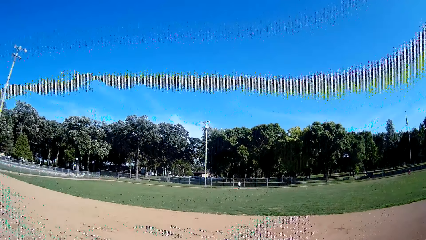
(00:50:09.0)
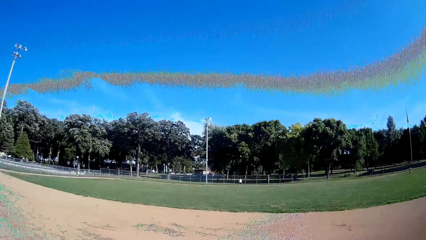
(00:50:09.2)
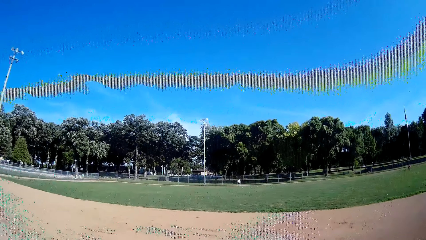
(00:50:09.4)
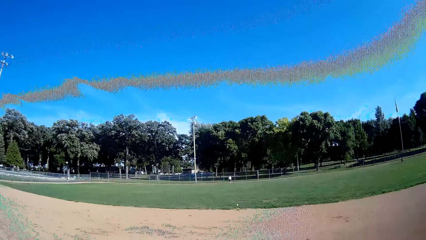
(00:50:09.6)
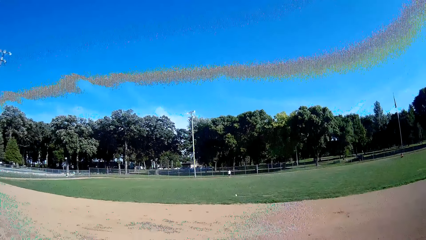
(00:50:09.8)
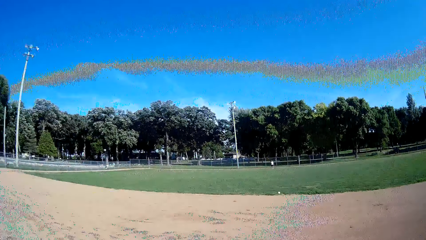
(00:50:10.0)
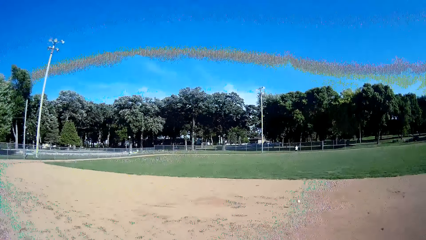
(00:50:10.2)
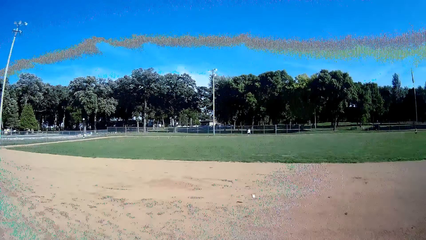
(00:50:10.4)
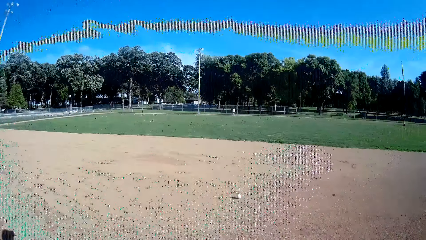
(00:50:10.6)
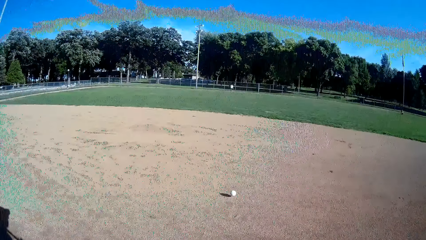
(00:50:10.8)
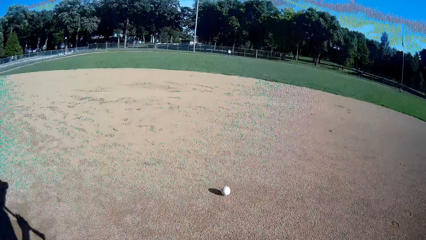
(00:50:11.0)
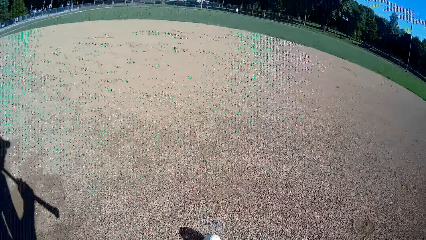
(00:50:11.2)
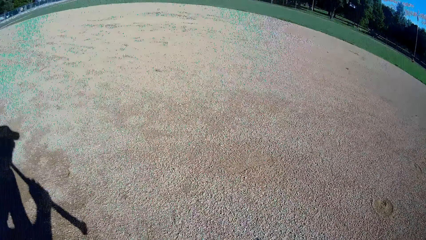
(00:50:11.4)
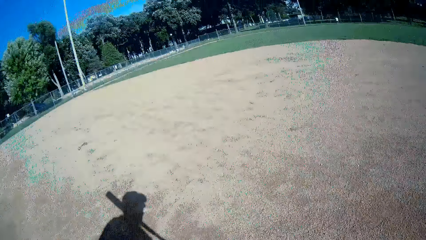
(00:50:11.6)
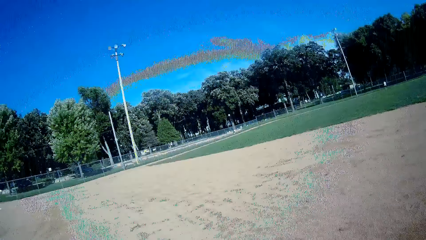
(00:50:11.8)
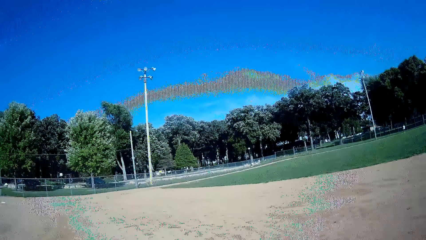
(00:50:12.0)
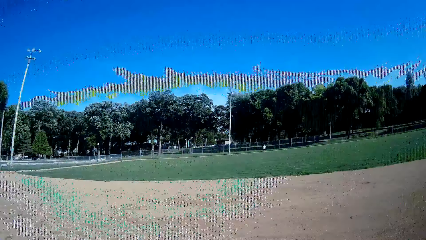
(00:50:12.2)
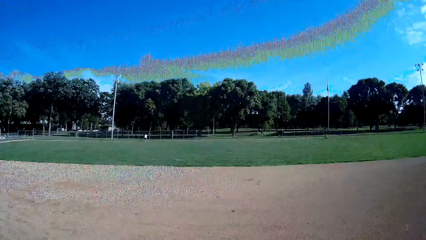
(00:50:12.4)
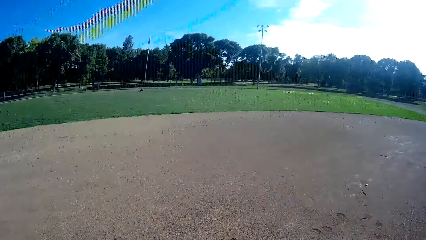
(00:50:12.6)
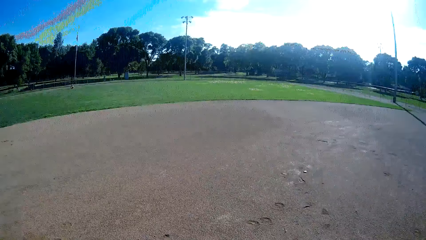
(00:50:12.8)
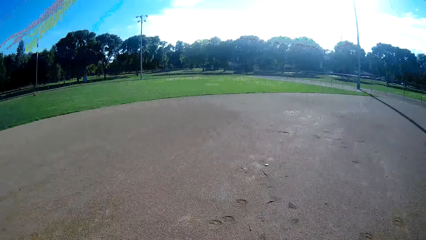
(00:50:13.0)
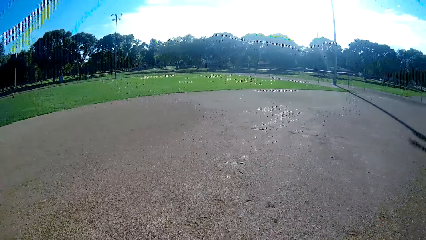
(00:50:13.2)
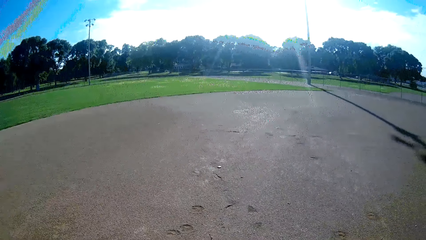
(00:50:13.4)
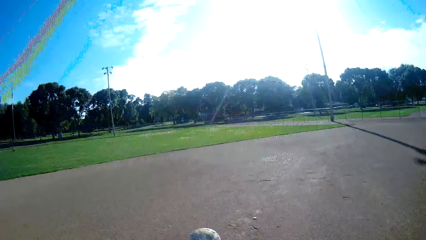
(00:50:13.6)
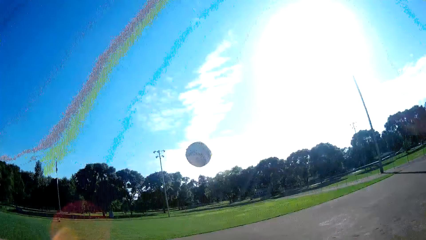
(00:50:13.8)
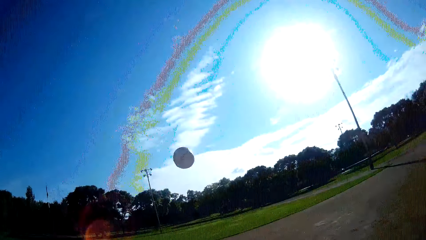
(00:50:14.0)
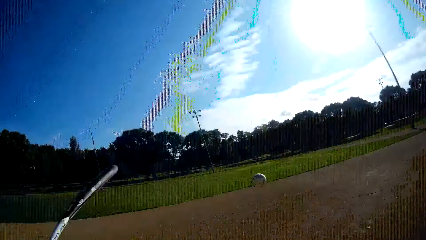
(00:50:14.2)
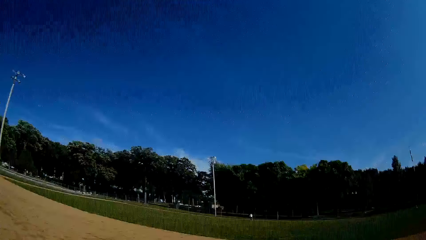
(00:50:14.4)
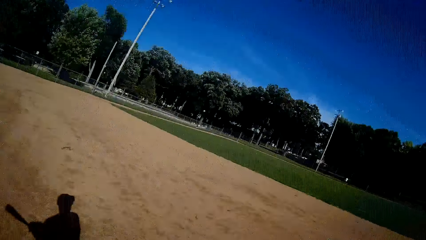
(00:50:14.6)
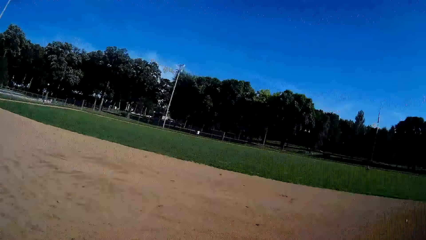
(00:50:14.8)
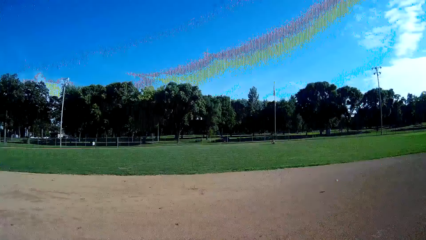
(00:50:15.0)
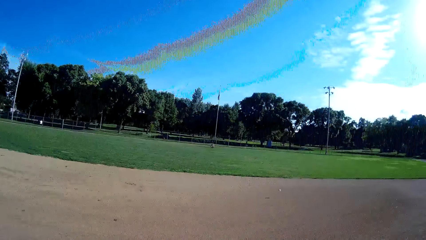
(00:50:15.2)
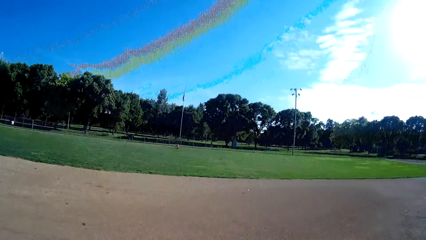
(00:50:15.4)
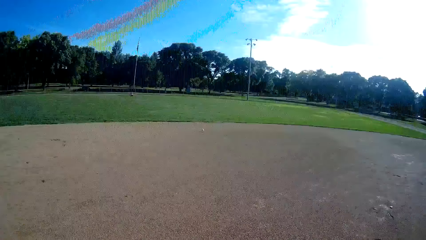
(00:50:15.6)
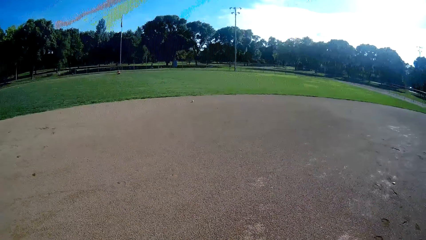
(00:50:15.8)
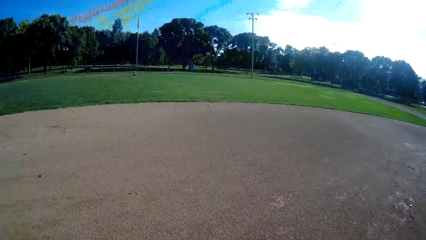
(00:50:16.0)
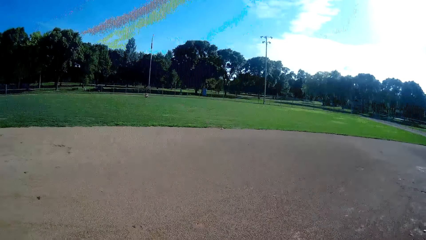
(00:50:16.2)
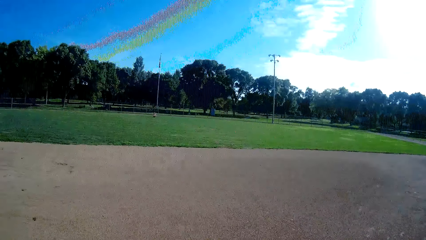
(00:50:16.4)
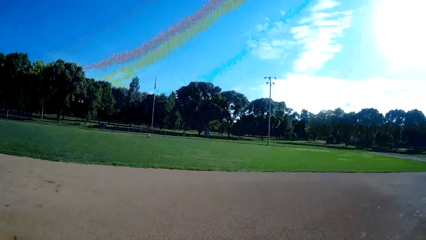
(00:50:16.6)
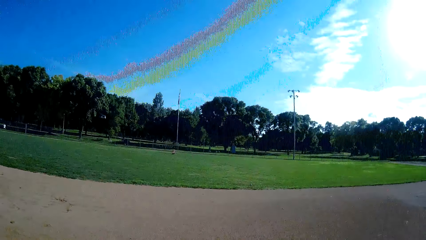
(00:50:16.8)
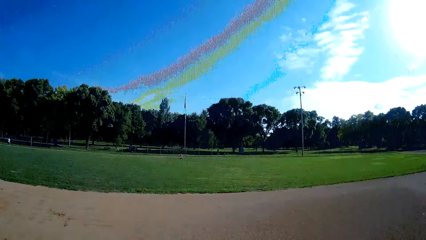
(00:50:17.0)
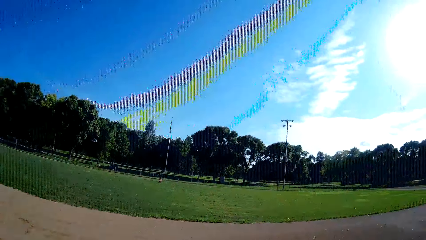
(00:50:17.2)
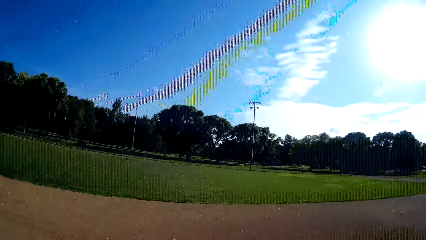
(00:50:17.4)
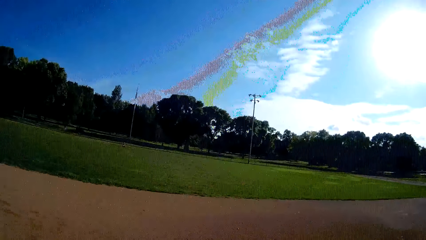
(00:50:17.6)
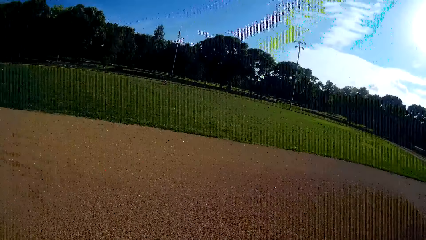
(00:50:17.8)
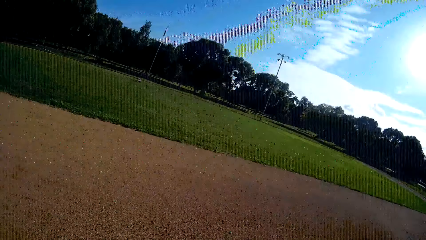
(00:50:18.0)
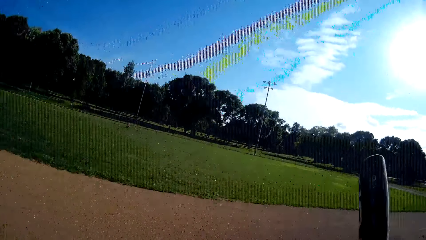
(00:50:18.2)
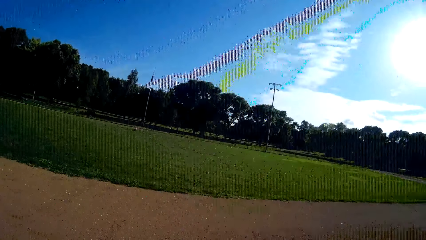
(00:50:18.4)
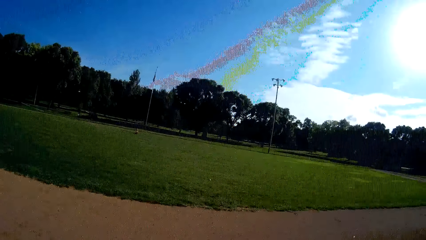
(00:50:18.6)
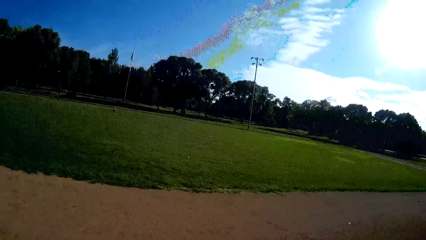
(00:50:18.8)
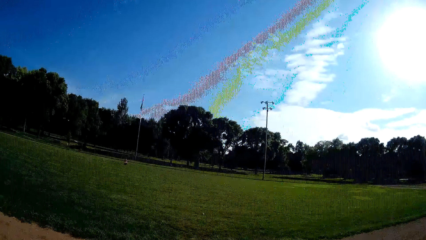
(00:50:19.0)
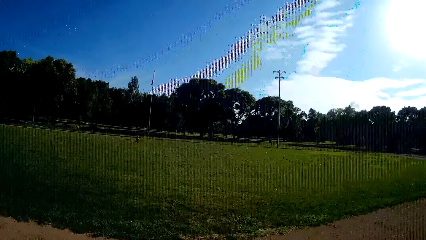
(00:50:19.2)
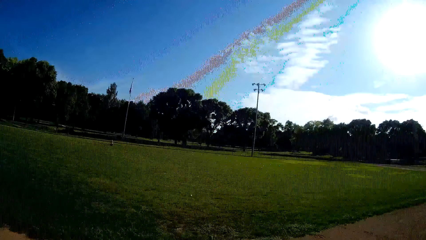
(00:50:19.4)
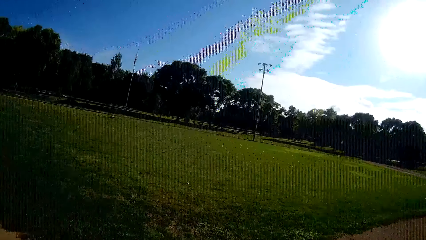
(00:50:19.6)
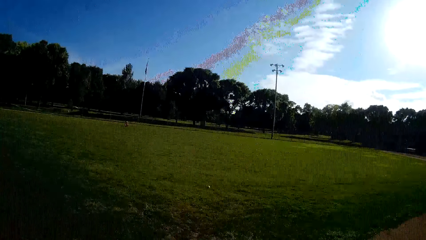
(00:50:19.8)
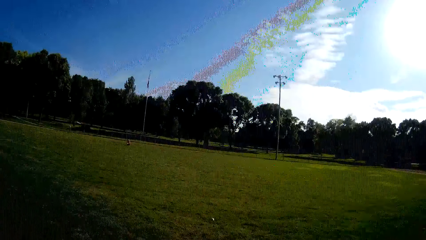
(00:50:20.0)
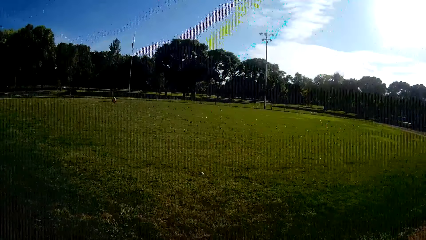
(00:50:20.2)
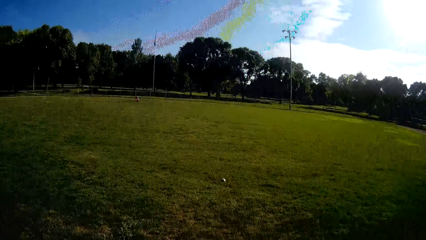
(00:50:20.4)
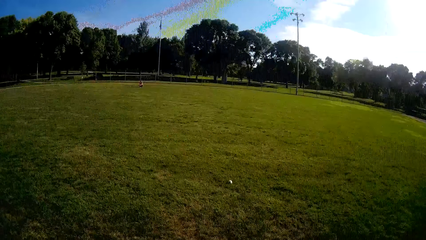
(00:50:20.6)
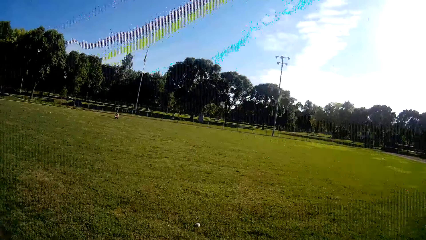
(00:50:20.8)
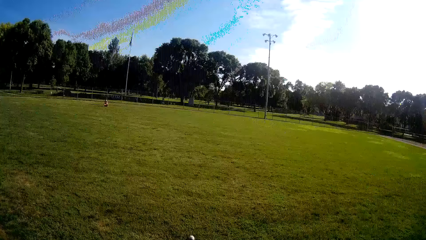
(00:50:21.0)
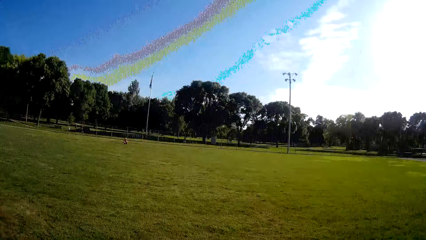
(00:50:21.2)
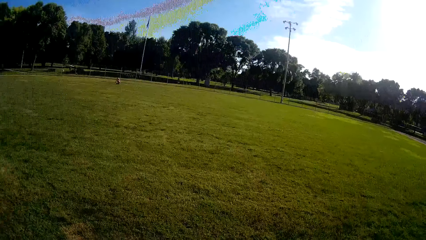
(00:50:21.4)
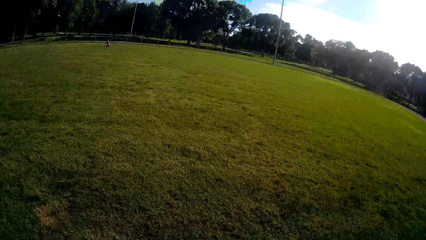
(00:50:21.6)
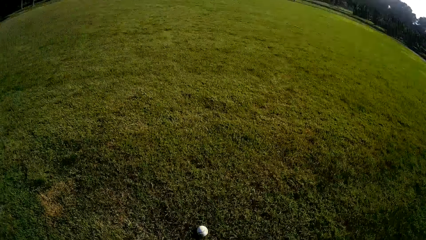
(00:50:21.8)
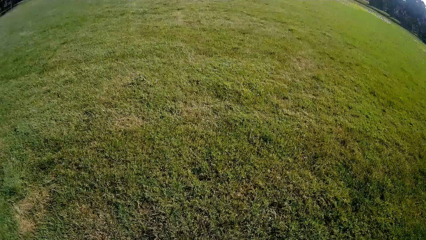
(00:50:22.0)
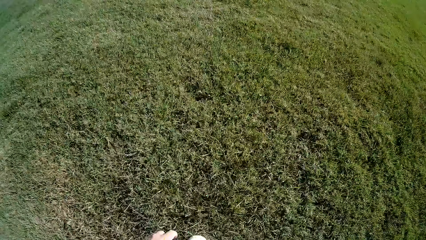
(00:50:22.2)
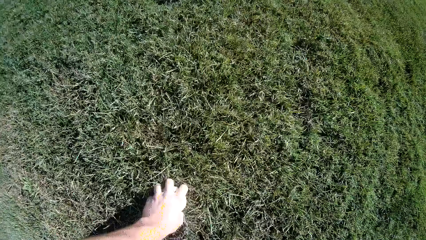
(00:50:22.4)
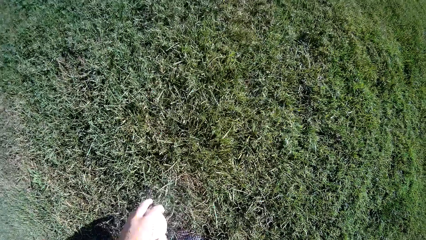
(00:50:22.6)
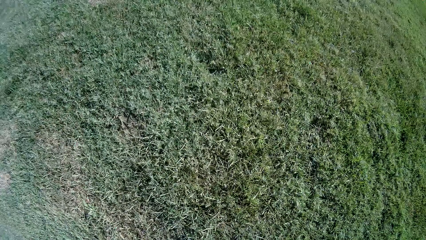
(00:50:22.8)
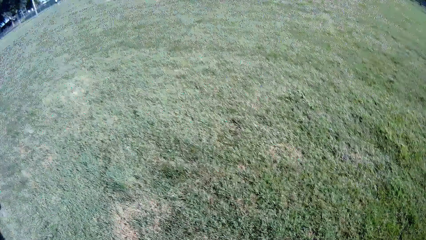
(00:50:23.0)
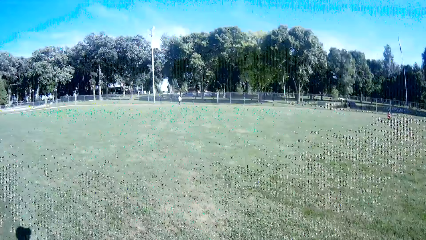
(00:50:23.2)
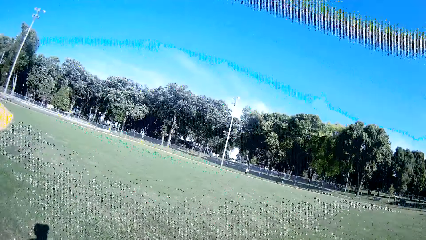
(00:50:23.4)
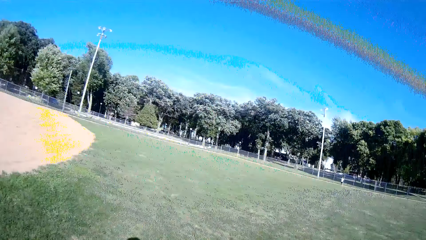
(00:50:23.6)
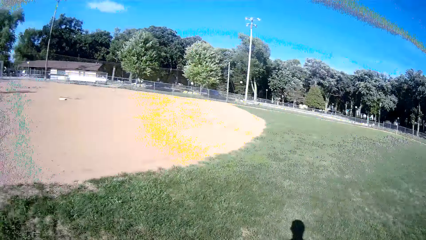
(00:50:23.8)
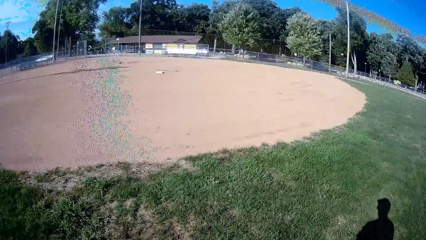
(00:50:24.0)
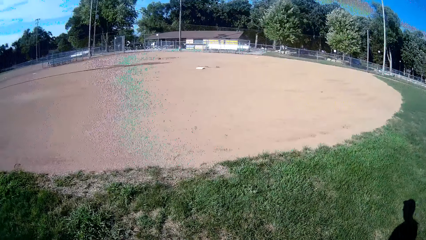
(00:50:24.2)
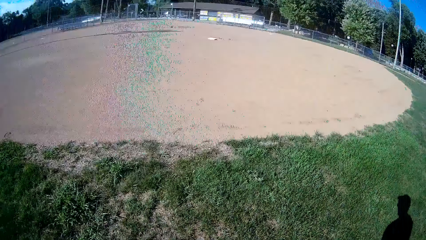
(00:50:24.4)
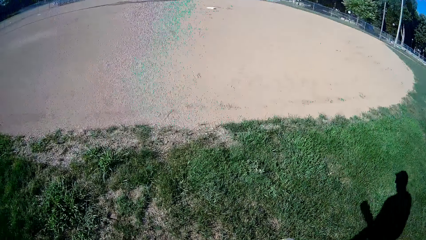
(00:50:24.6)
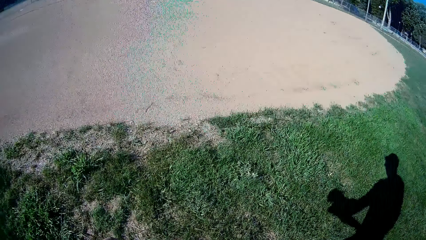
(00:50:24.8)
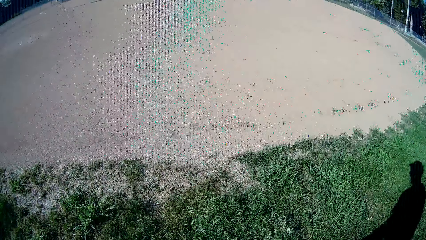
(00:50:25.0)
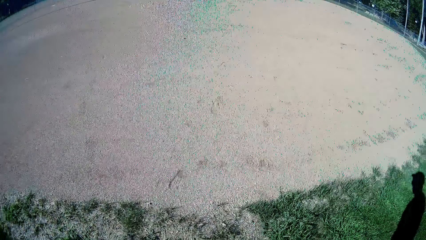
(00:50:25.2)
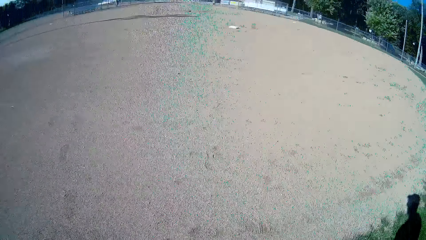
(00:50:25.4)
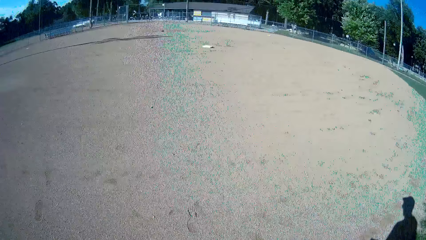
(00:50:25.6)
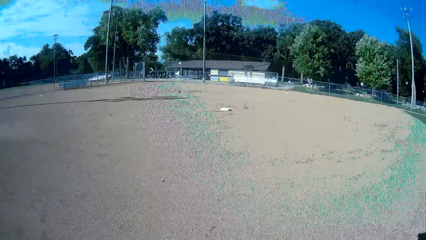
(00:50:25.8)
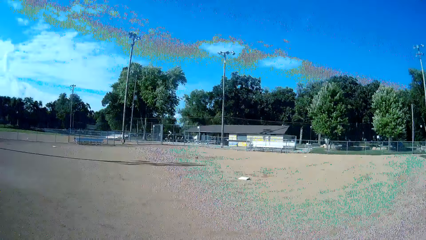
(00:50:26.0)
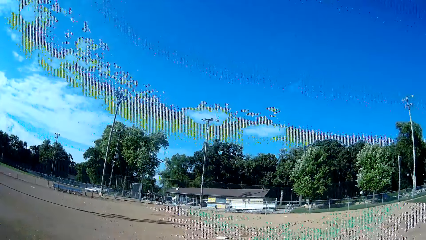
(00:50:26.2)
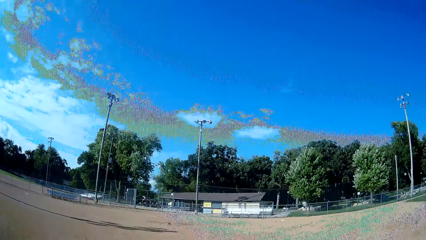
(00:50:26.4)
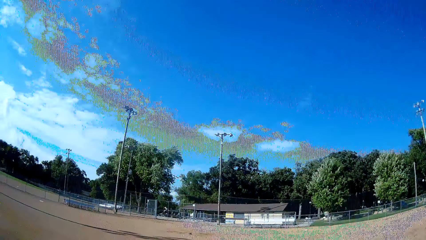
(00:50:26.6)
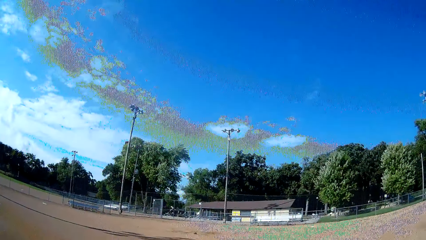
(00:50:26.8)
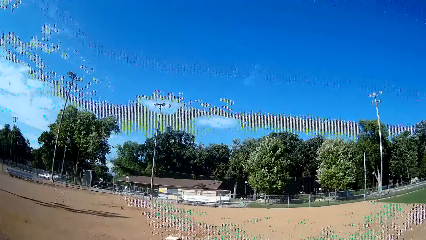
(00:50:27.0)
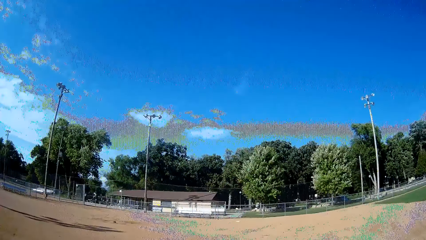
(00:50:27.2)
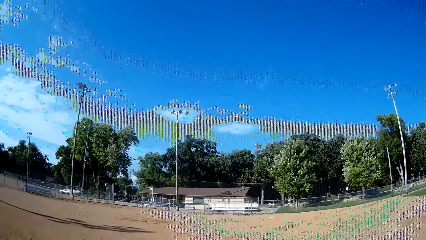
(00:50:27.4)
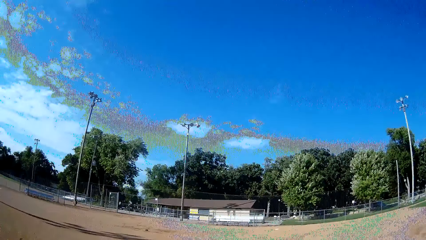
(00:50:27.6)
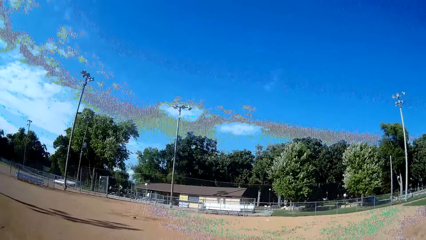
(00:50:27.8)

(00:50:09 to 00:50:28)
A man squats. The camera wearer catches the ball. They bend to pick up the baseball. They throw the ball up and kick the baseball with a baseball bat. They exclaim. They jog towards the ball. They pick the ball from the ground. They walk back to their position.
